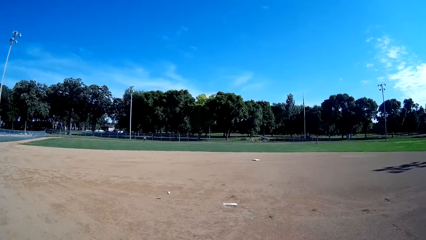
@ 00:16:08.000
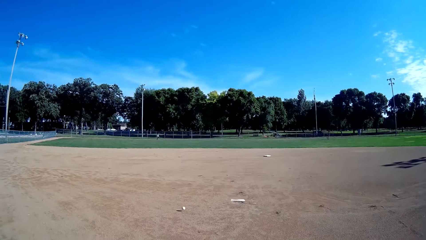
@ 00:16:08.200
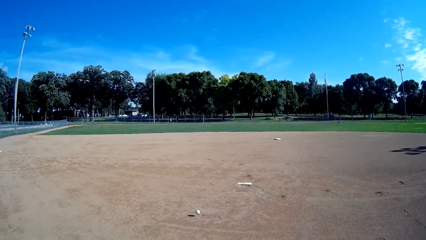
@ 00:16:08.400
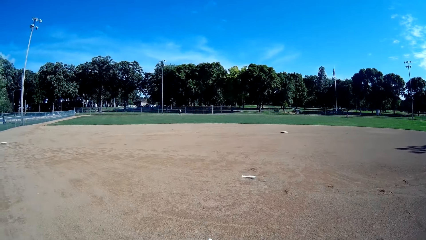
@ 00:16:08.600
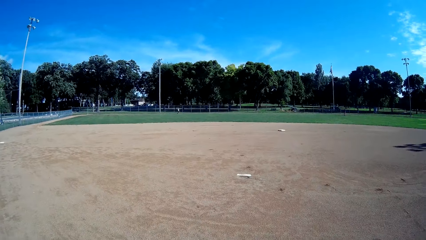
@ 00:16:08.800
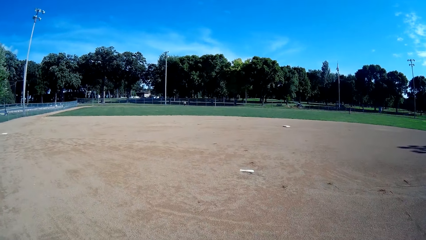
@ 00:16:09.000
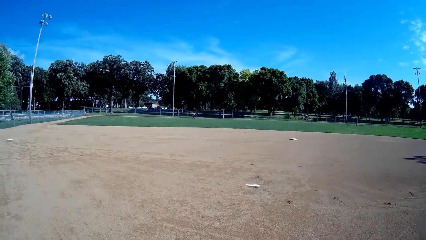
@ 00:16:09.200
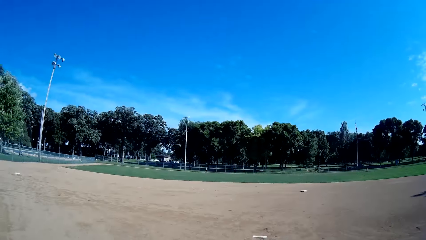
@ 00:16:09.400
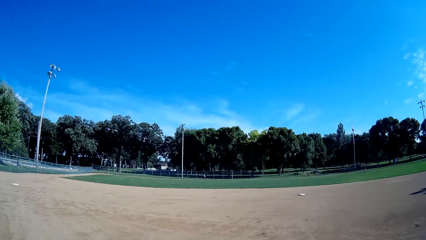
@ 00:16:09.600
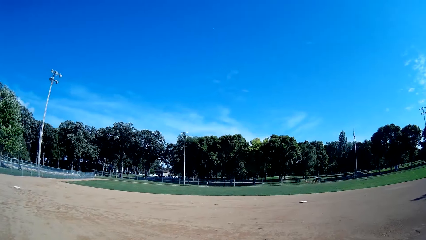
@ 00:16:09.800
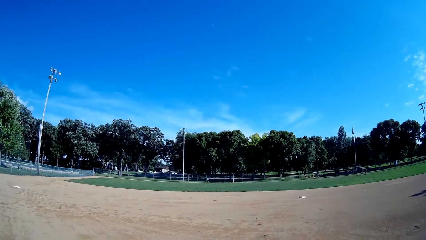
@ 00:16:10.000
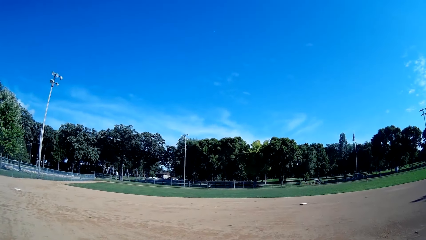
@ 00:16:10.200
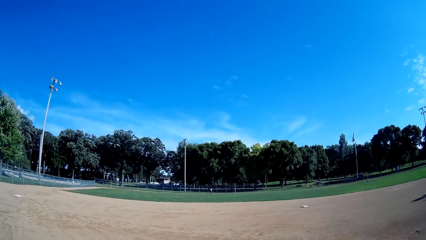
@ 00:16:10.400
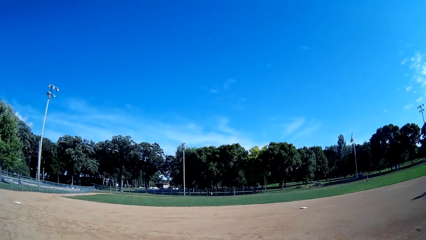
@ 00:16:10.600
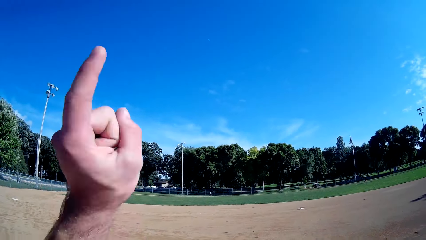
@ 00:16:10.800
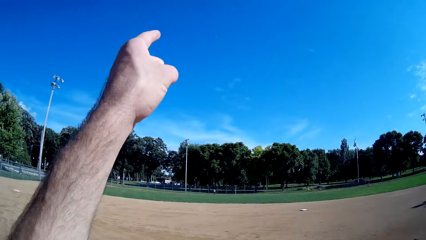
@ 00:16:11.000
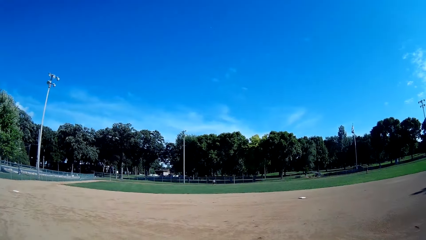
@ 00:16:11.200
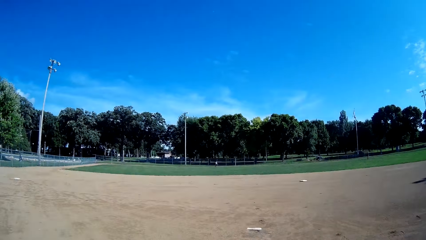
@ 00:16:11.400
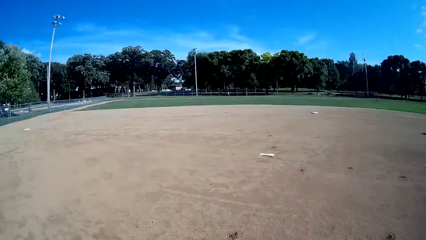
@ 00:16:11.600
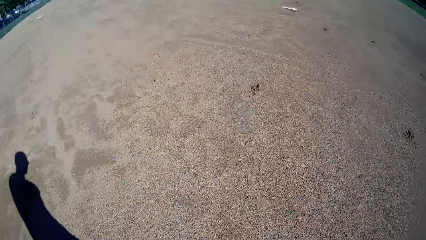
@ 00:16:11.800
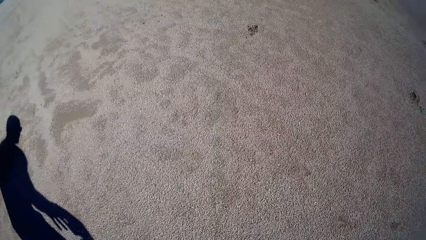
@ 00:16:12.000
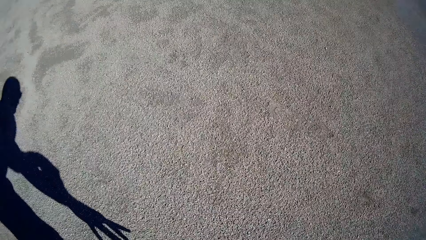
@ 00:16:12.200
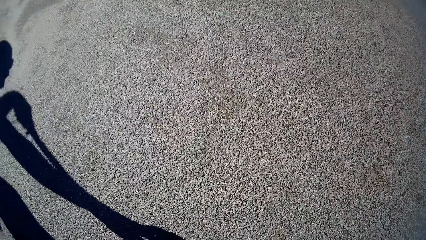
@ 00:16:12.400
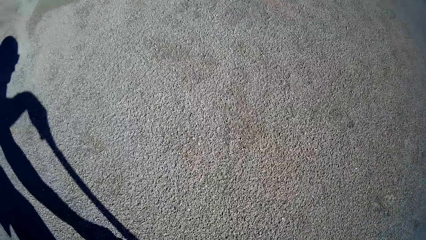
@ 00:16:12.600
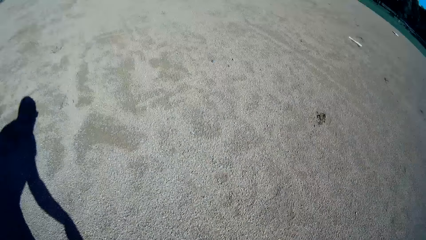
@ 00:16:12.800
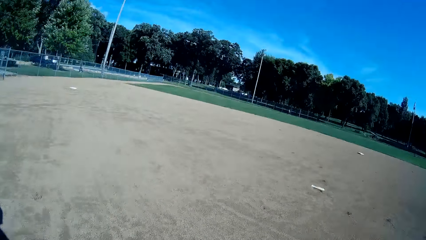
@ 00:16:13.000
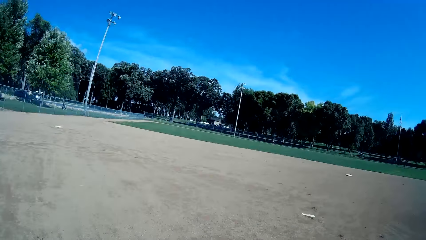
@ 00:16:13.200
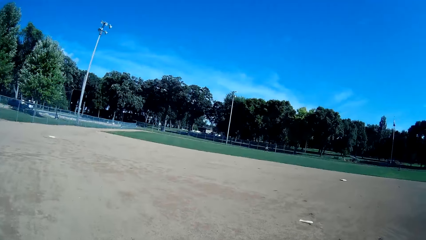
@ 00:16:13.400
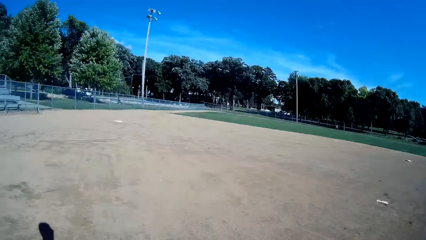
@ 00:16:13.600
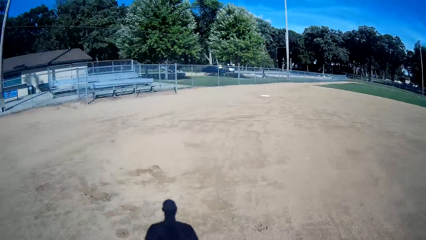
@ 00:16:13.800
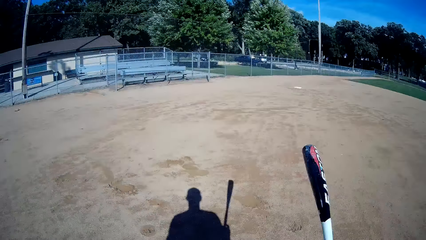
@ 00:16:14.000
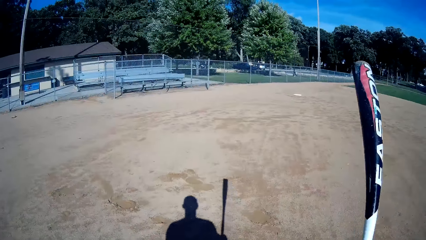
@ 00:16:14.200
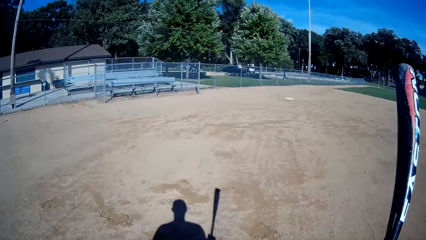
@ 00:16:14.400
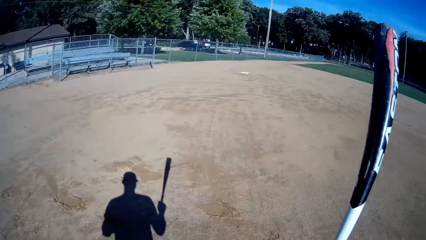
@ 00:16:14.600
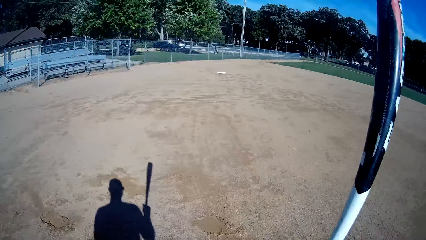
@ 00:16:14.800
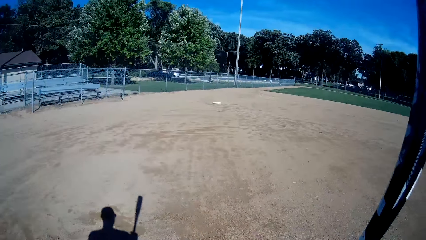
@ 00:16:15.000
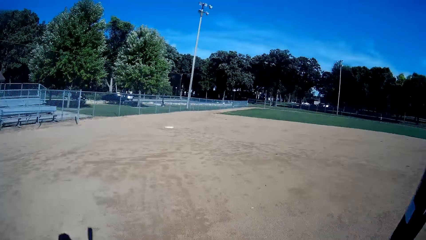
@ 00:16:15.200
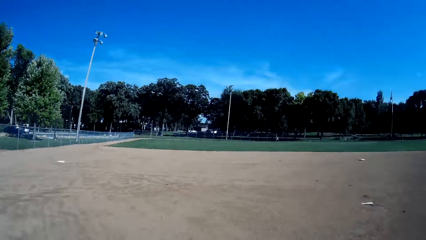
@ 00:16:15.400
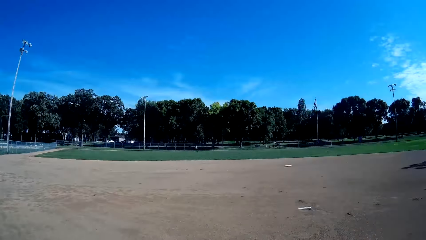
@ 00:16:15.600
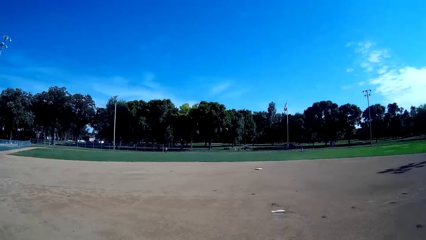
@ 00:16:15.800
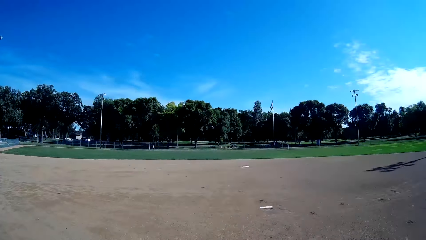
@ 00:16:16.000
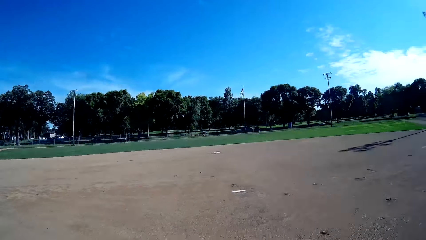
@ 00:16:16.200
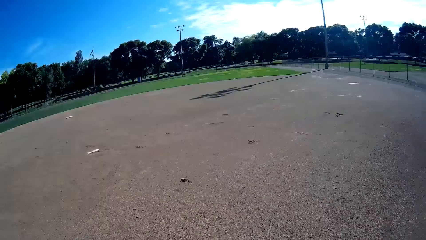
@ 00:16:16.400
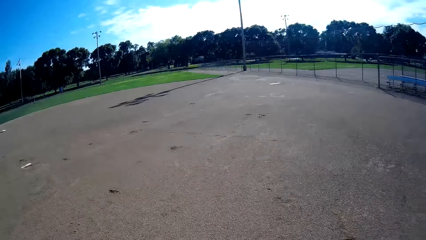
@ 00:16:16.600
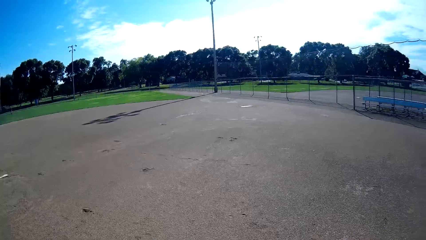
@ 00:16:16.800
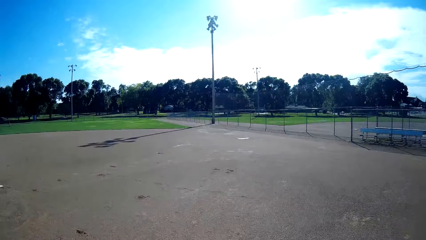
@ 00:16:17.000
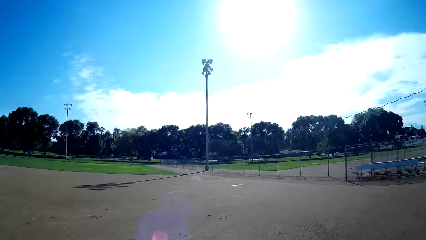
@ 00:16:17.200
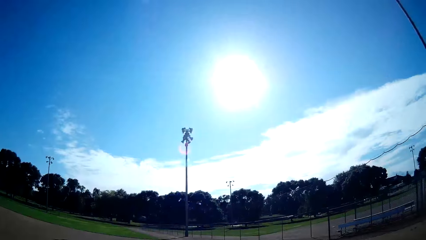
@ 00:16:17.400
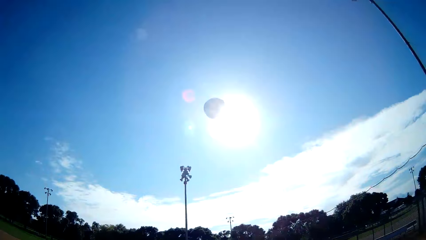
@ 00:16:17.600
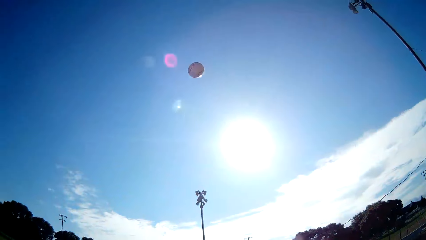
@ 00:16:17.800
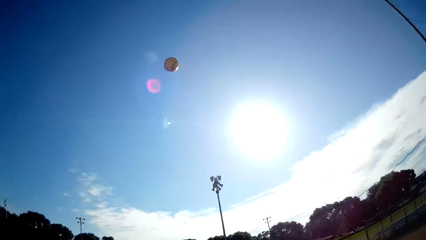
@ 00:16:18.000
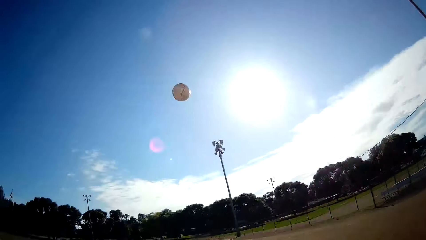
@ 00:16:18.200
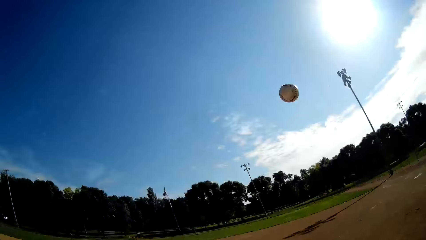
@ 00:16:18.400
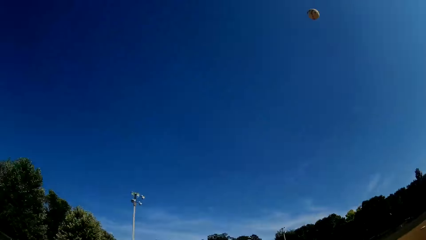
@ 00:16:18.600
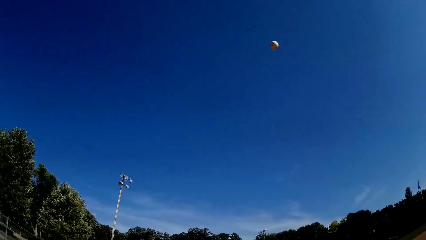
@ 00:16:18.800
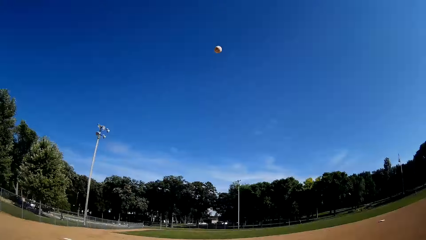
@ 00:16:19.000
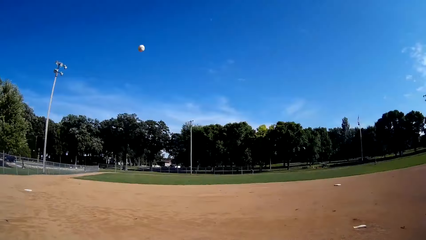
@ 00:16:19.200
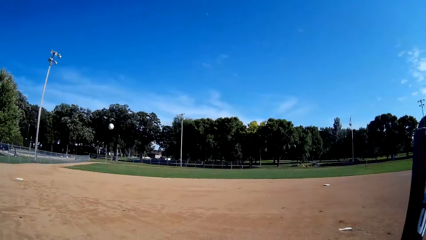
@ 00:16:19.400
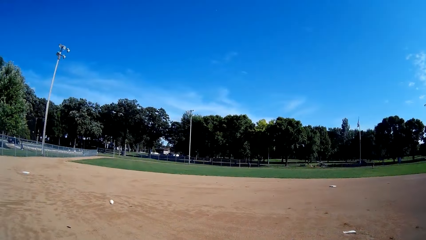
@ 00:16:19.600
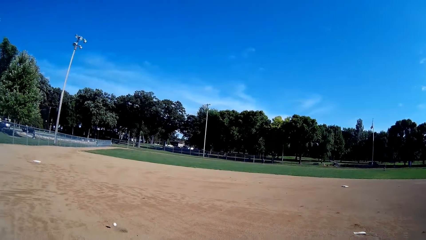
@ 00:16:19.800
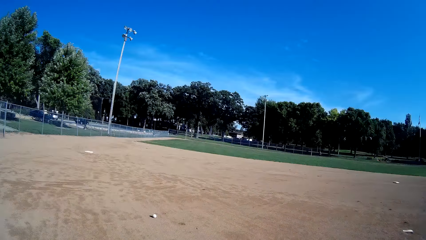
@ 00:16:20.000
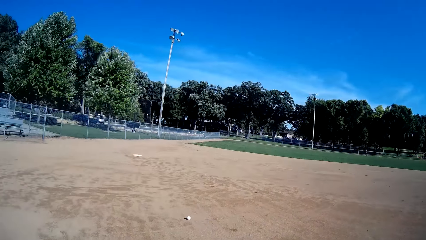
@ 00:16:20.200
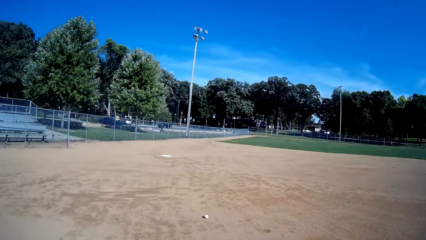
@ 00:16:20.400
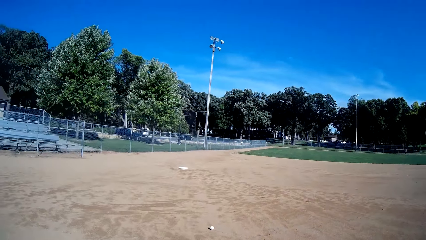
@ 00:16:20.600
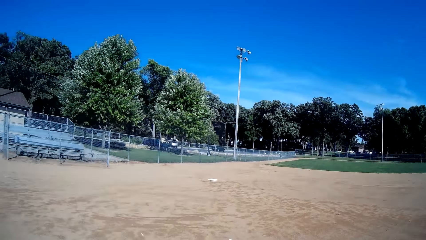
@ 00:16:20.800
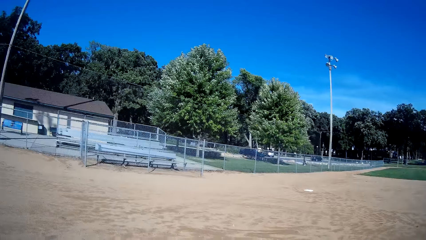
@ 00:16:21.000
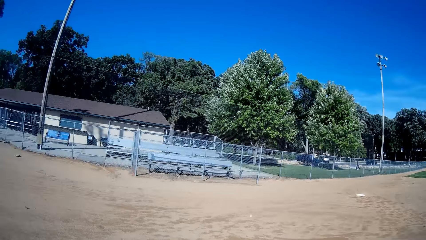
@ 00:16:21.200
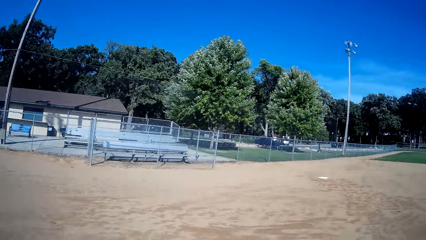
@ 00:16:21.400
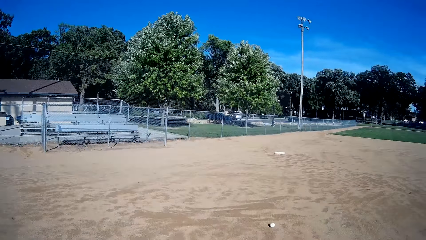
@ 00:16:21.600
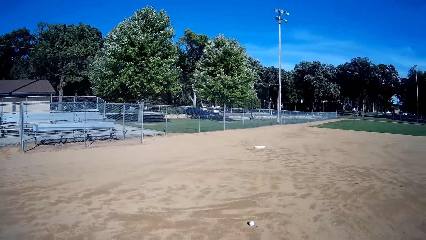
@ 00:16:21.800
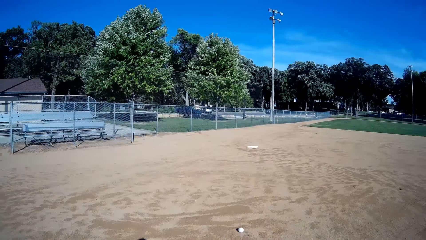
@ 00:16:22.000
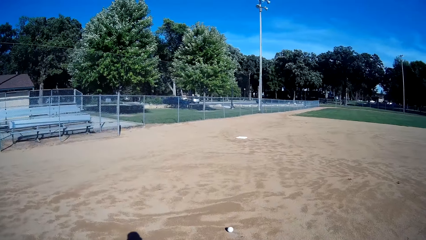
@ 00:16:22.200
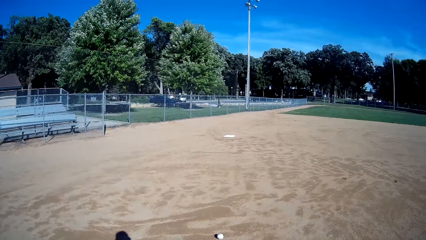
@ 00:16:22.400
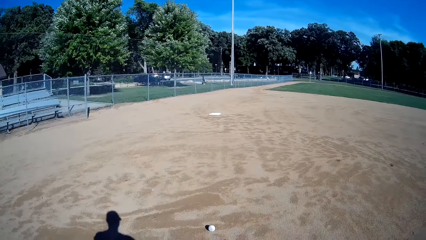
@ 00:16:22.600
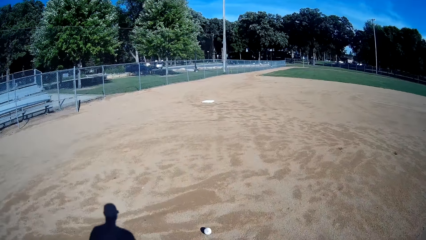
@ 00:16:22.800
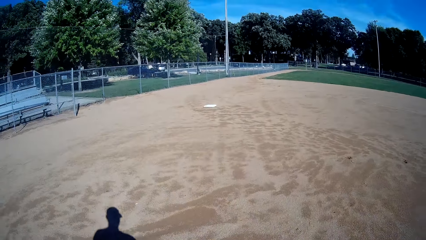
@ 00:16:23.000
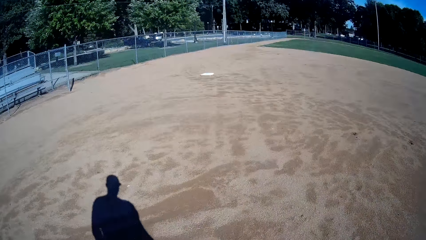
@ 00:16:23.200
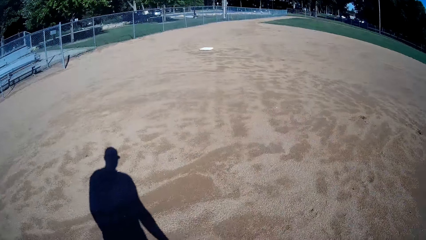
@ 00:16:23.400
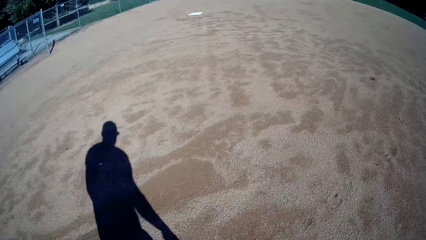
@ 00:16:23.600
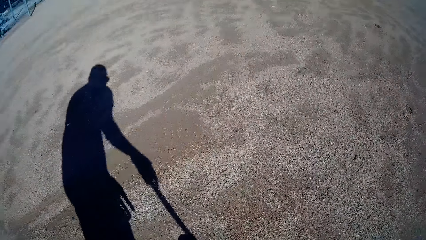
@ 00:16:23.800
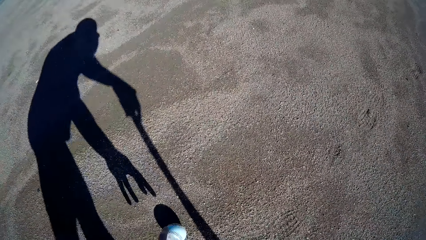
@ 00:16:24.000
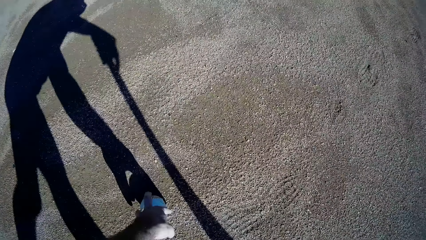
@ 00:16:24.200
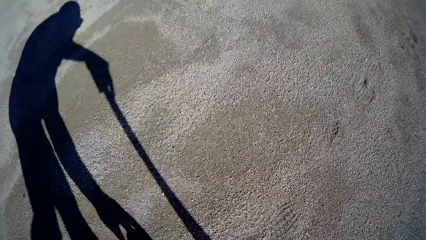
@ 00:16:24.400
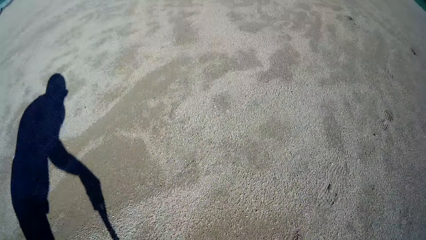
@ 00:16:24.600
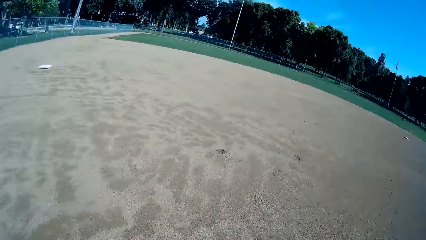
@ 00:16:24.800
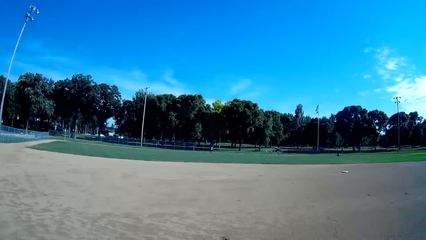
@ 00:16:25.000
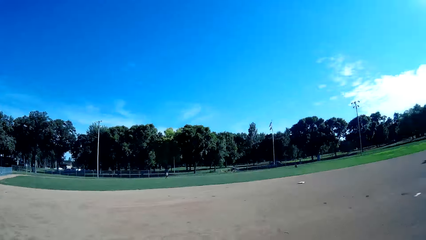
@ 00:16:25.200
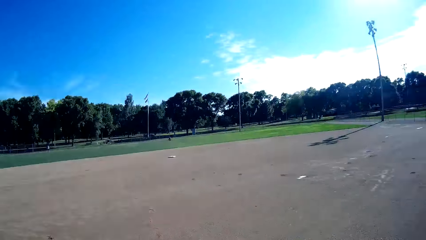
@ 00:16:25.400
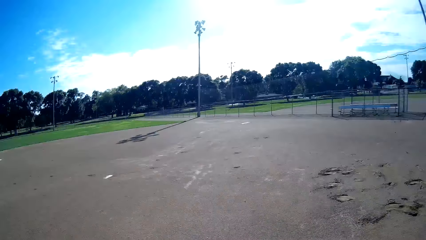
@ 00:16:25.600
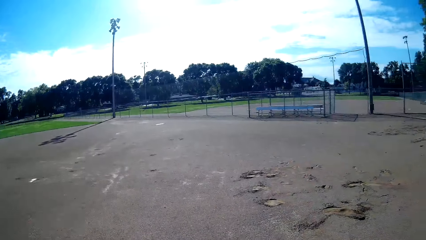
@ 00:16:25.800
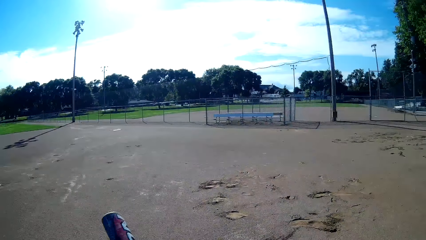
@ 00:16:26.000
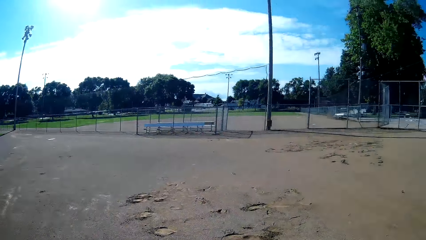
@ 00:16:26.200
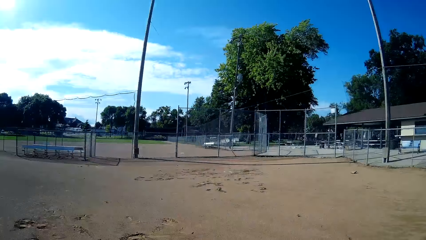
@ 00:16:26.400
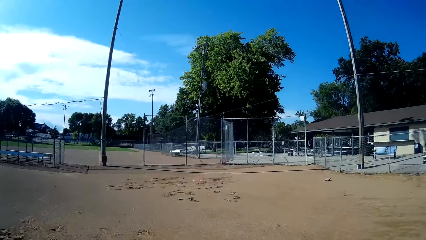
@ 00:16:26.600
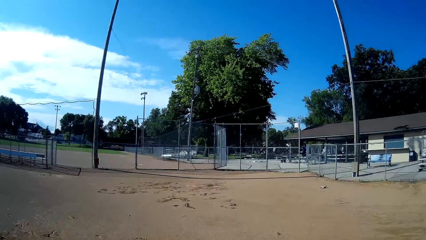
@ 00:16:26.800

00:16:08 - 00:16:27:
The camera wearer points at a kid. They pick the ball from the ground. They throw the ball up. They hit the ball using a cricket bat towards the man. They walk towards the baseball on the floor. They pick the ball from the ground.
